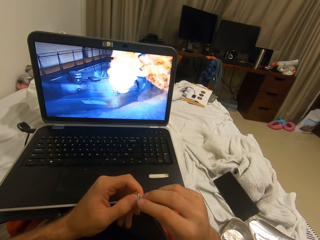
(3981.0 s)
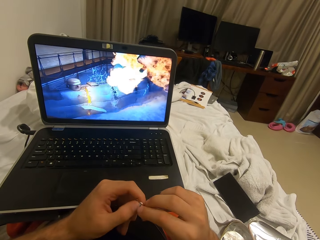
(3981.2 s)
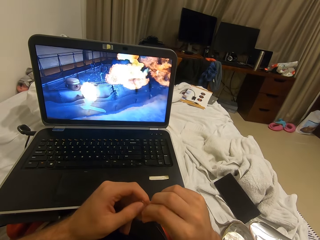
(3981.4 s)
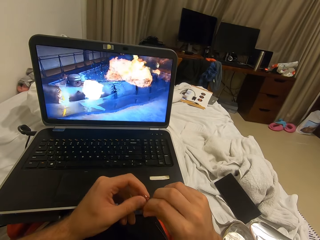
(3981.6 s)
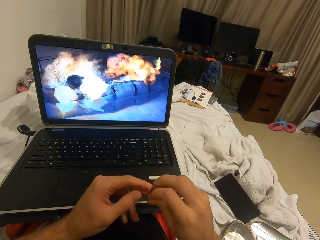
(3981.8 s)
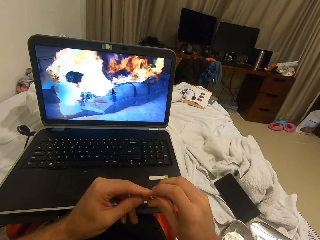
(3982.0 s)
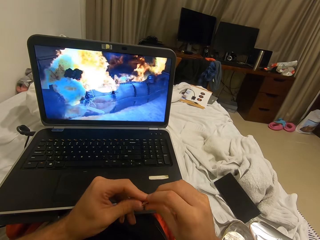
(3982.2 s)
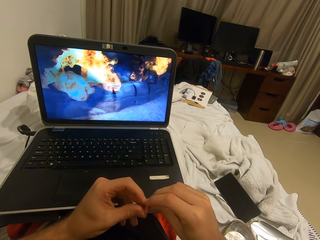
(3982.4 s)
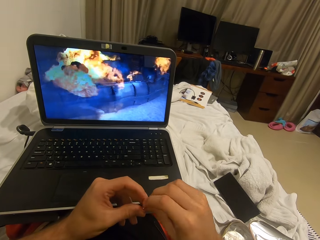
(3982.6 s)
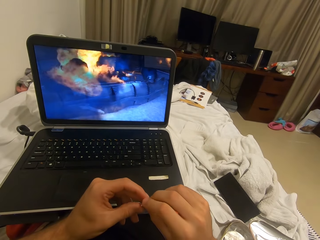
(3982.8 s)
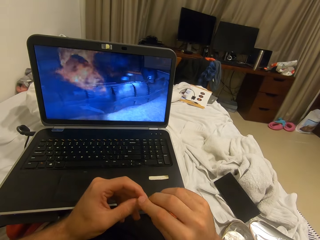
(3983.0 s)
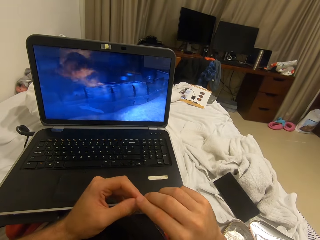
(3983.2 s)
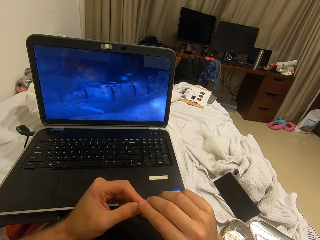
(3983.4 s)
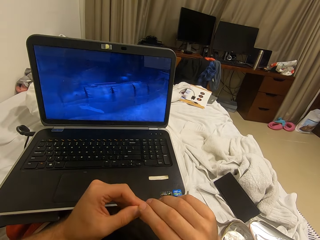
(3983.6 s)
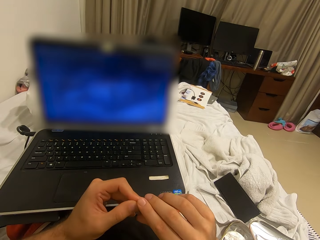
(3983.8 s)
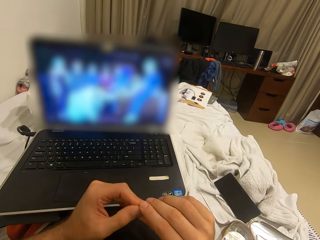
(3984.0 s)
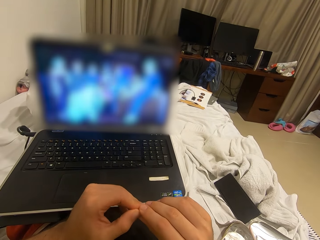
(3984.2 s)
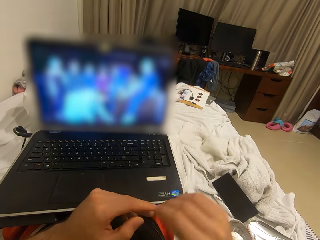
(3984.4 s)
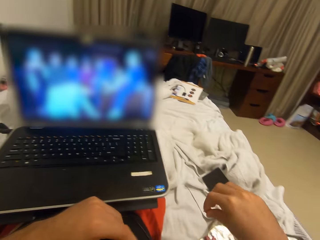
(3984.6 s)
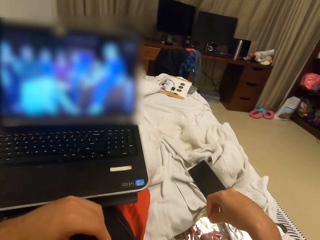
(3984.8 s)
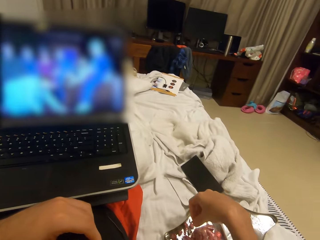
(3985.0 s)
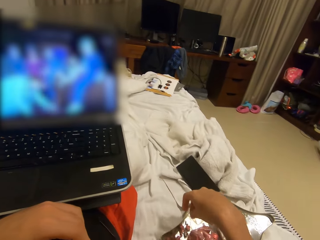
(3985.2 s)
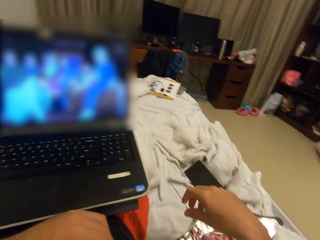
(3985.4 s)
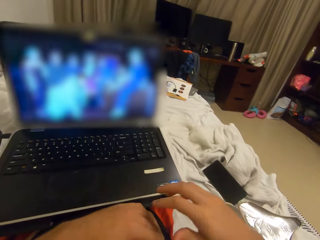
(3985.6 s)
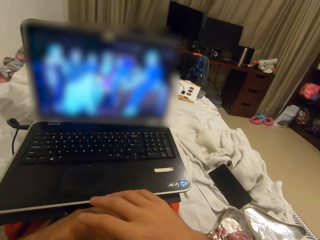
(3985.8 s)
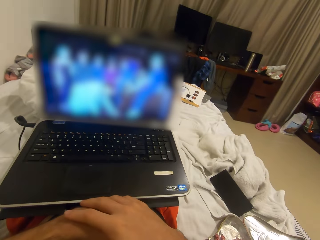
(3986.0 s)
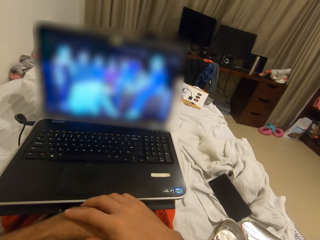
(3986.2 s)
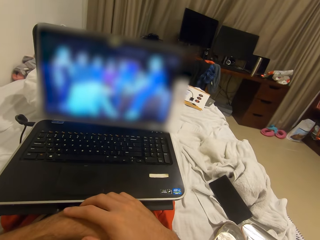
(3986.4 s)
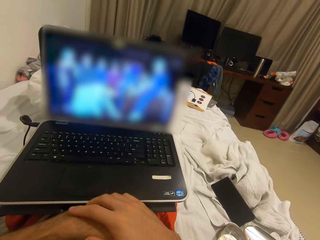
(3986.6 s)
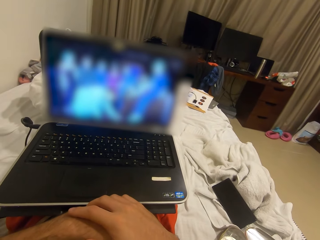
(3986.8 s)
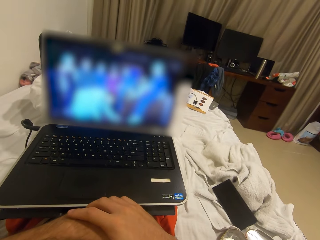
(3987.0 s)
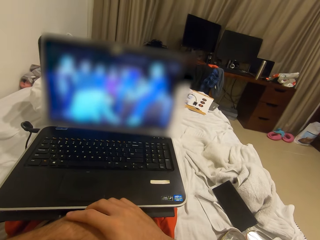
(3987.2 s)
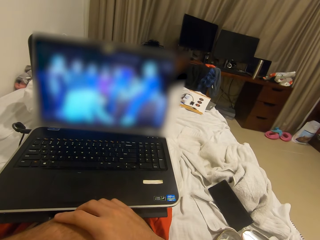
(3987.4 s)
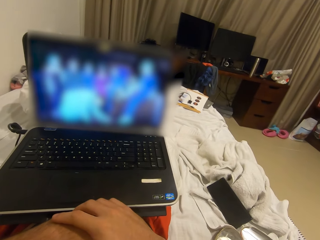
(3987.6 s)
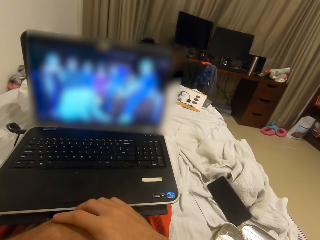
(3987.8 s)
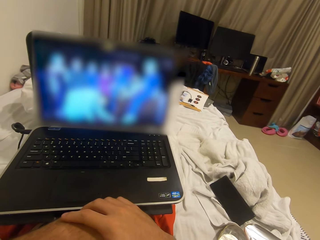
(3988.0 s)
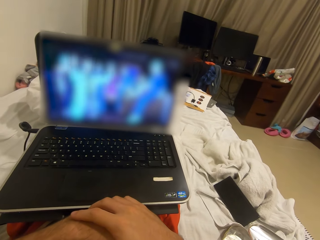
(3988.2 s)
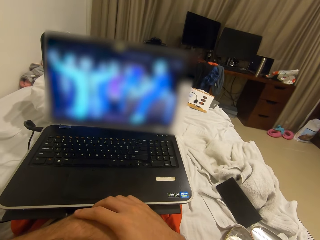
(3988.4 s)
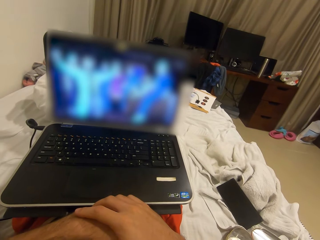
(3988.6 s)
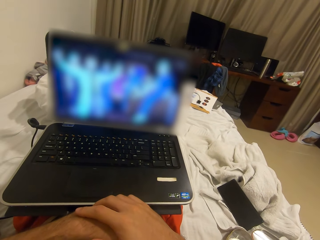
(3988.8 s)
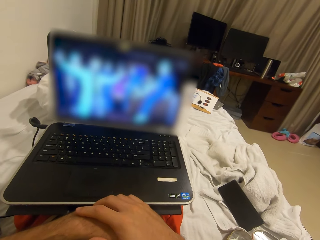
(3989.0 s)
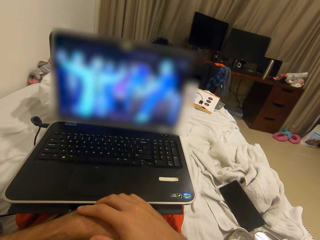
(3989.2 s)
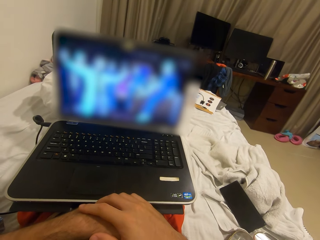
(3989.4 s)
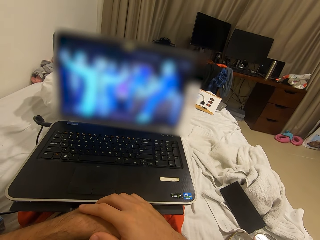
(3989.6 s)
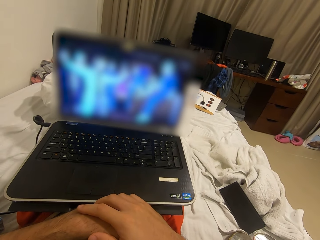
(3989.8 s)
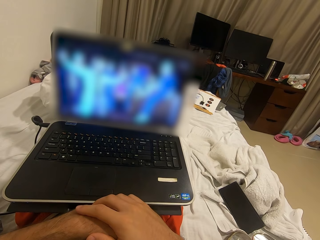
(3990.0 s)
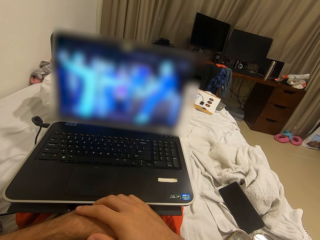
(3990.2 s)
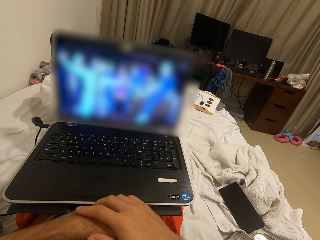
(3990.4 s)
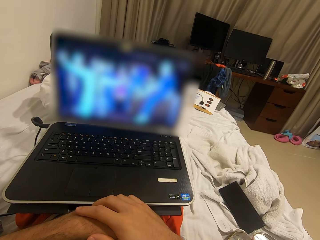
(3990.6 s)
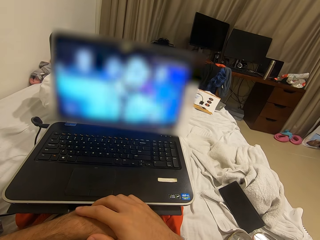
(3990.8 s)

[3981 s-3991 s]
The camera wearer drops the candy wrapper in the box of candy.

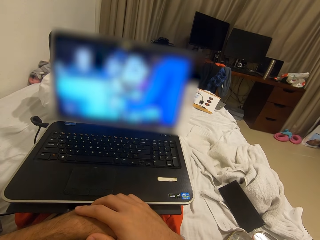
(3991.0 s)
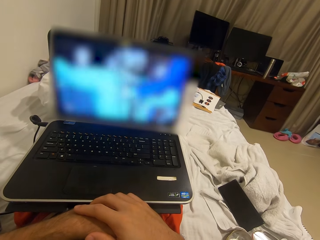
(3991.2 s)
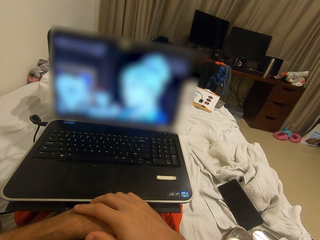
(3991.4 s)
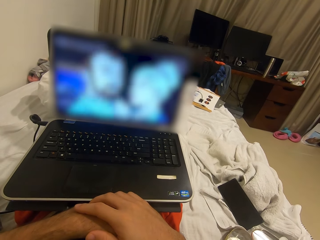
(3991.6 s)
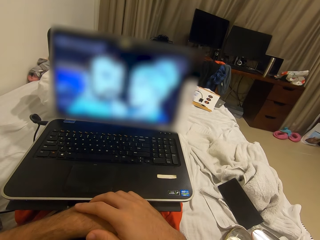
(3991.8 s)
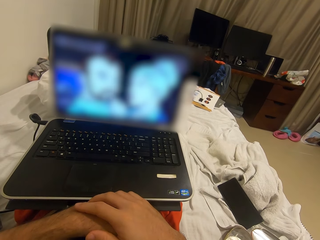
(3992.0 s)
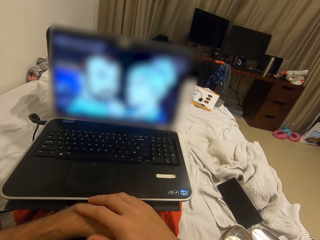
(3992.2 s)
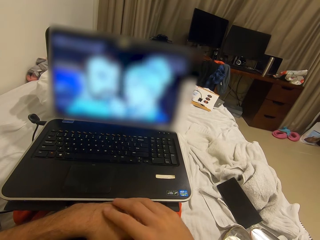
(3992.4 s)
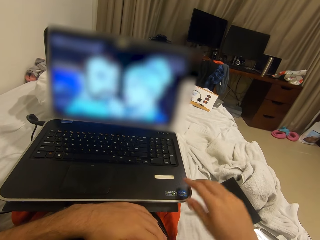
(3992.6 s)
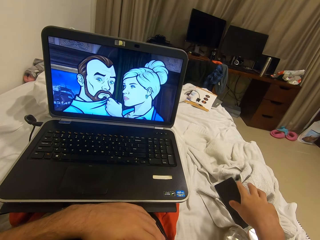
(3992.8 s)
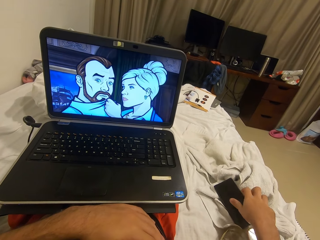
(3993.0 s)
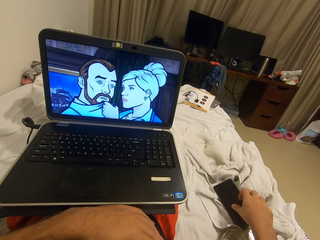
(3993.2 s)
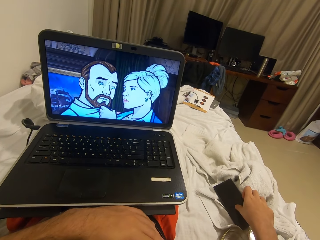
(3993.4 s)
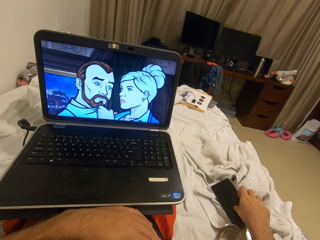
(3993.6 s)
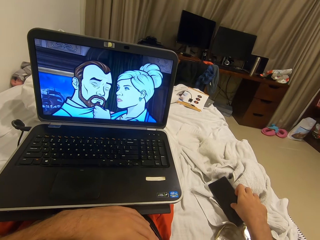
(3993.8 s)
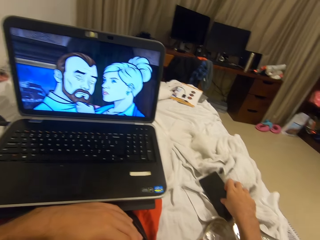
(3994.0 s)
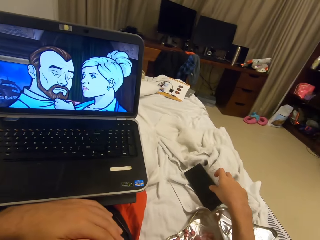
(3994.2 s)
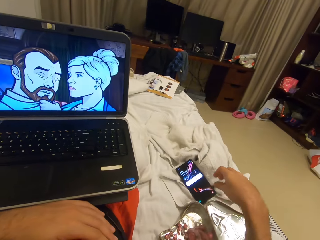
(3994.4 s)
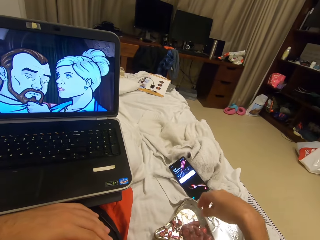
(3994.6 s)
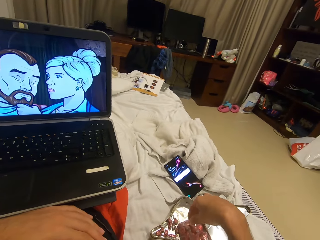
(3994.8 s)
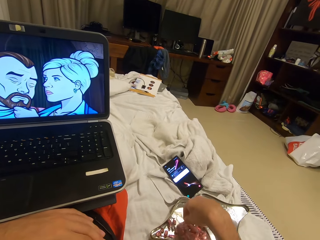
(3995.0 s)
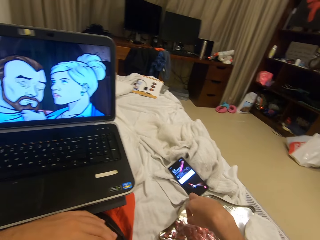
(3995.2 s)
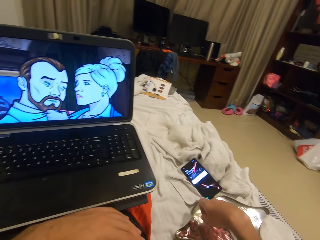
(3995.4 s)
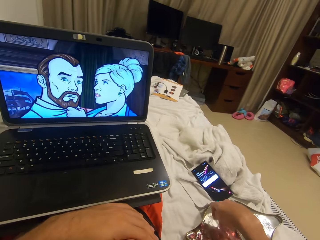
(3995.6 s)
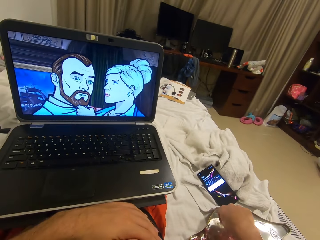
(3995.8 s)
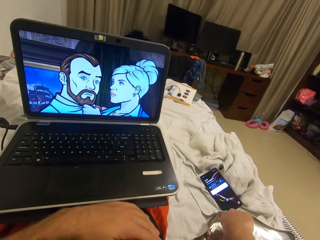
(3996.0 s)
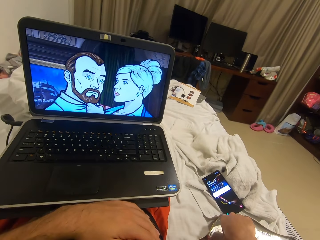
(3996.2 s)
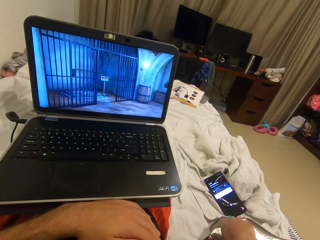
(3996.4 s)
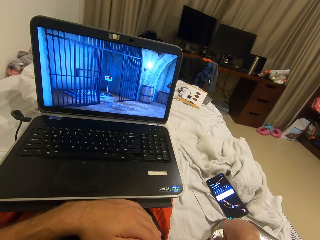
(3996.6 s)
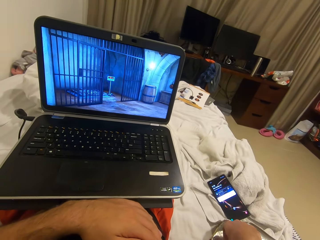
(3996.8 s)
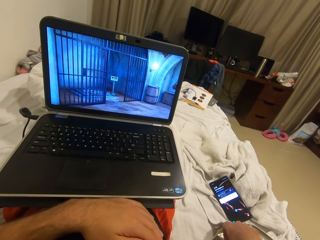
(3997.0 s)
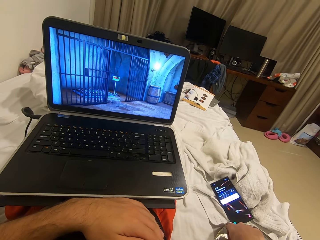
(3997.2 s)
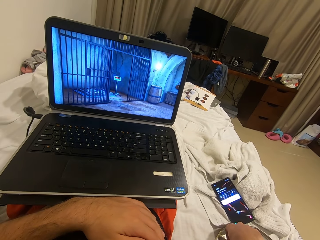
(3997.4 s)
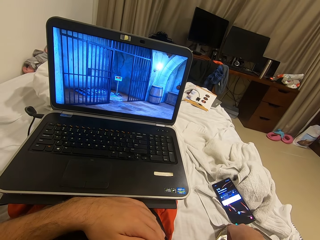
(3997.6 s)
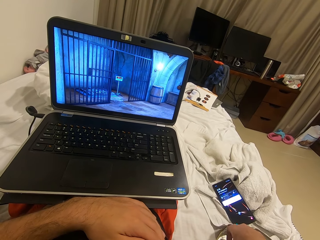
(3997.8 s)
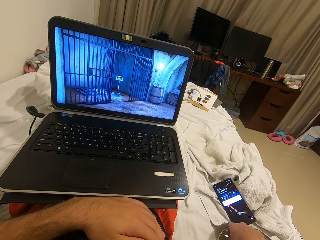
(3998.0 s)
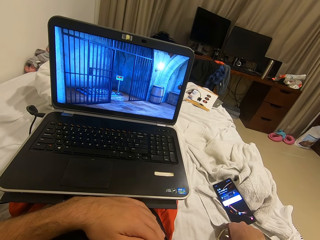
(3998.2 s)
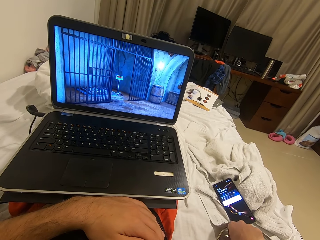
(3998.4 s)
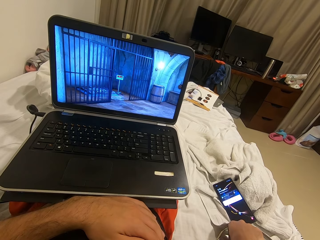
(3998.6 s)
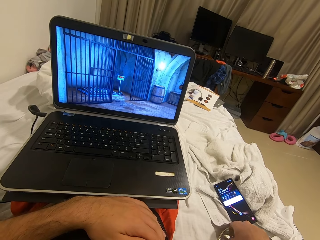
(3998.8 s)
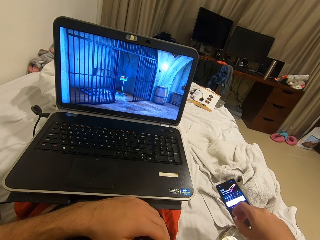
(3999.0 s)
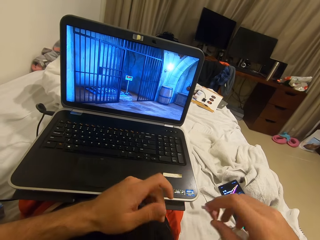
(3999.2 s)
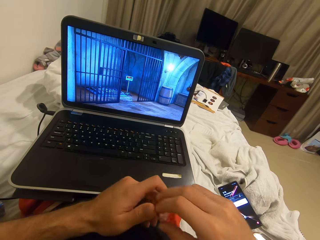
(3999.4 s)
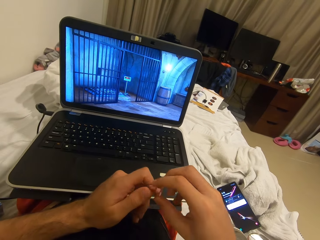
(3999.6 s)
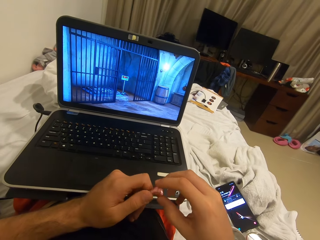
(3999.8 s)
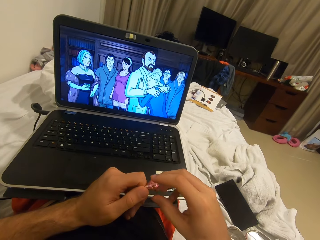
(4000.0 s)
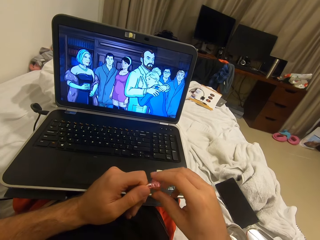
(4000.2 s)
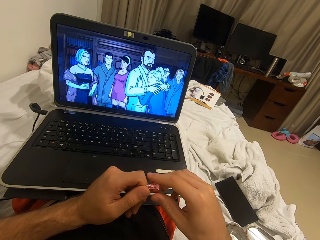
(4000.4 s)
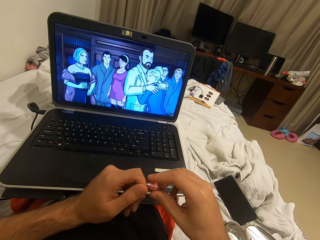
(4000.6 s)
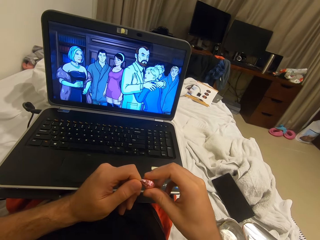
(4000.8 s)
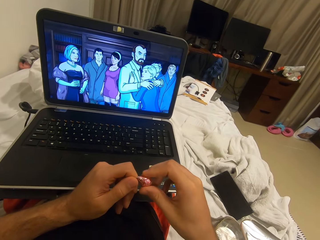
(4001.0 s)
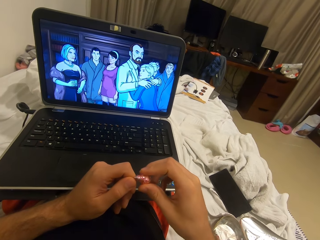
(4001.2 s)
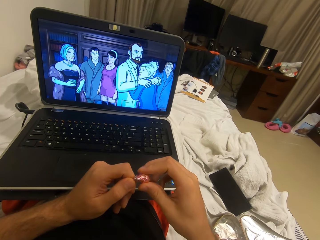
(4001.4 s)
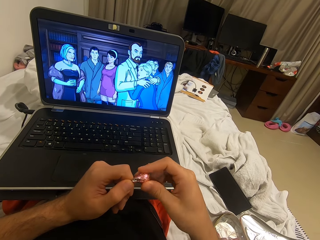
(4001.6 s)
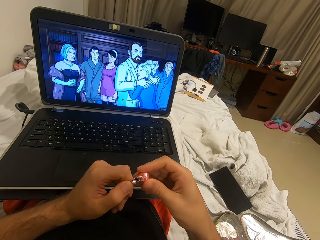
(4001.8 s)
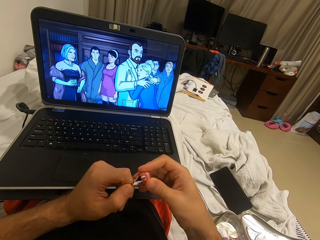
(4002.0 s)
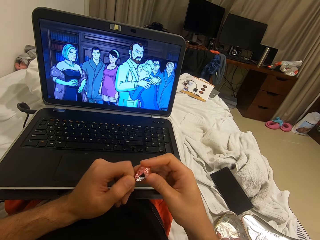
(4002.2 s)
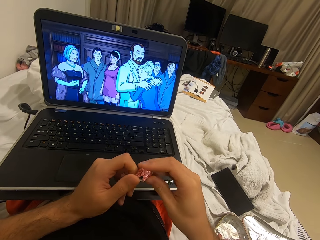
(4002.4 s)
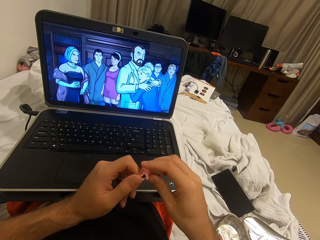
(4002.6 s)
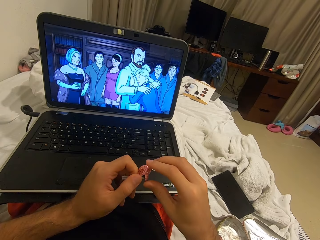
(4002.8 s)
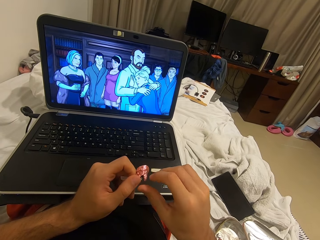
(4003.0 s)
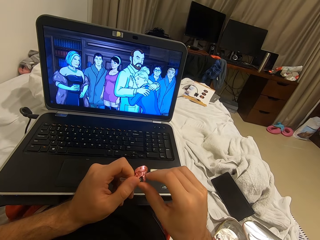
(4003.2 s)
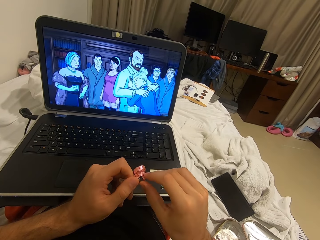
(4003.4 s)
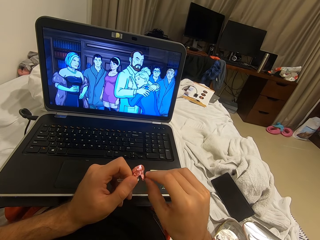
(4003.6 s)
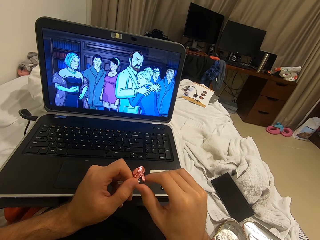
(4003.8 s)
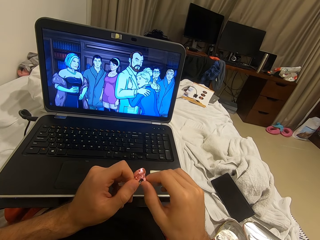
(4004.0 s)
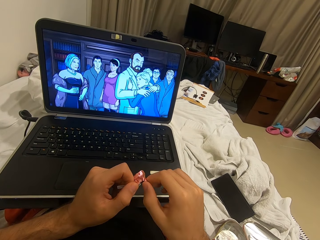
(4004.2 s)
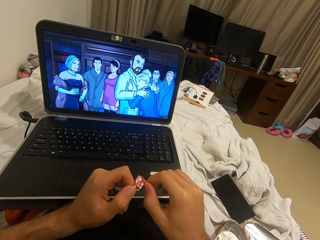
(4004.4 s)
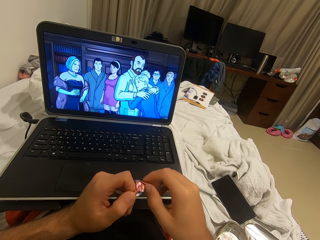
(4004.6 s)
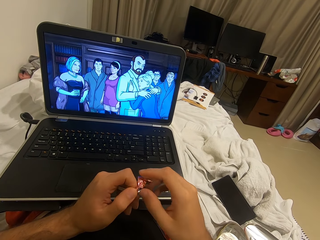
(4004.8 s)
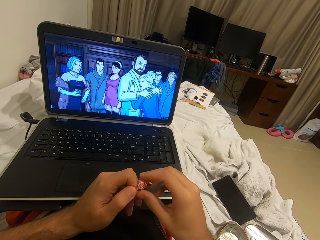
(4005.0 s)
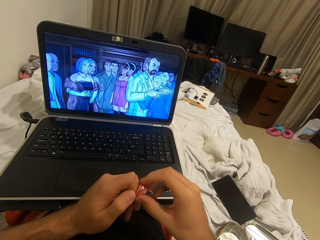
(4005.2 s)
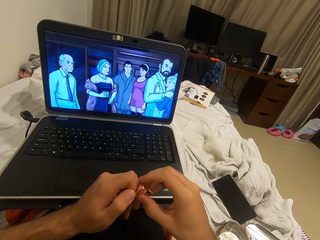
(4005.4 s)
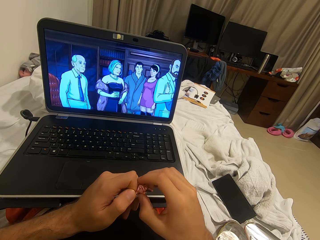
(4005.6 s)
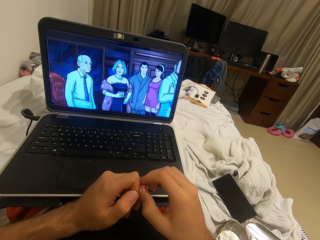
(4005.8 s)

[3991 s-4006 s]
The camera wearer taps on his phone with his right hand. He picks the sweet or candy from the sweet holder box. He opens up the candy with both hands.
